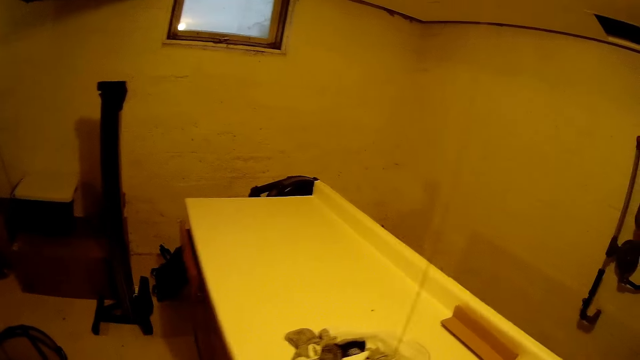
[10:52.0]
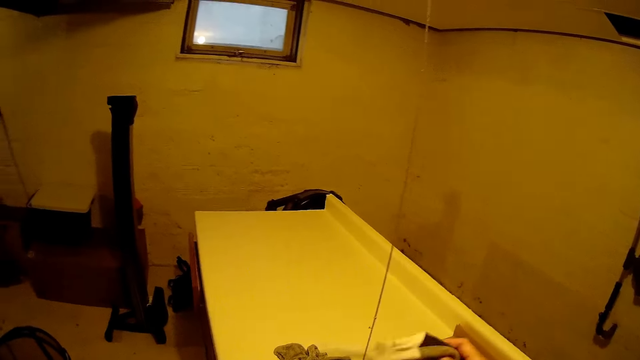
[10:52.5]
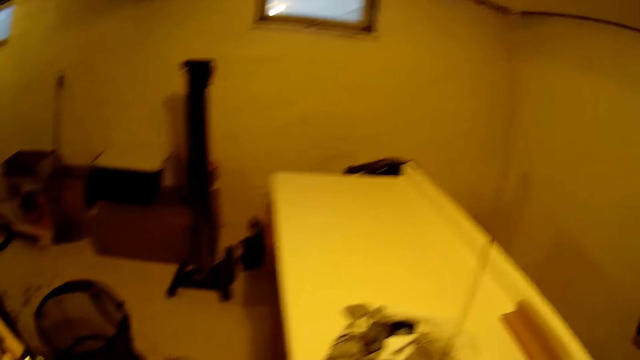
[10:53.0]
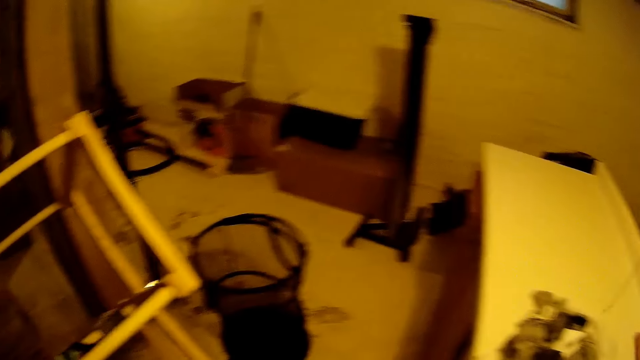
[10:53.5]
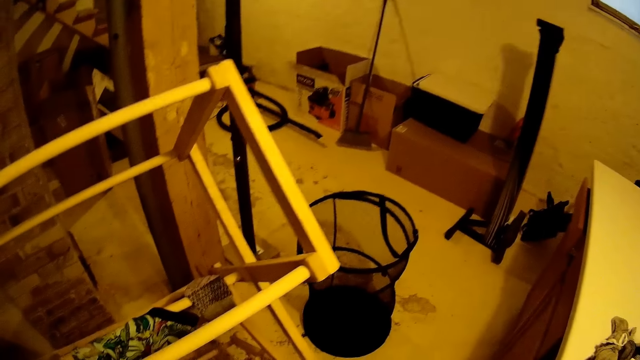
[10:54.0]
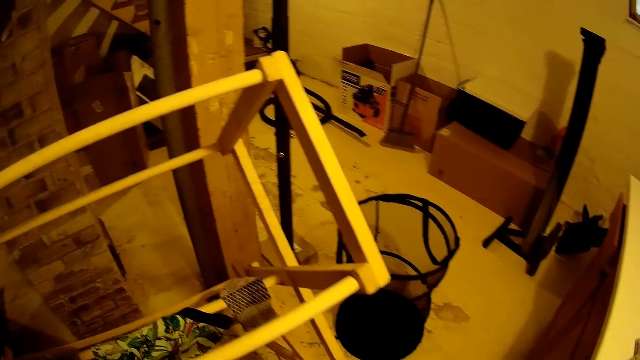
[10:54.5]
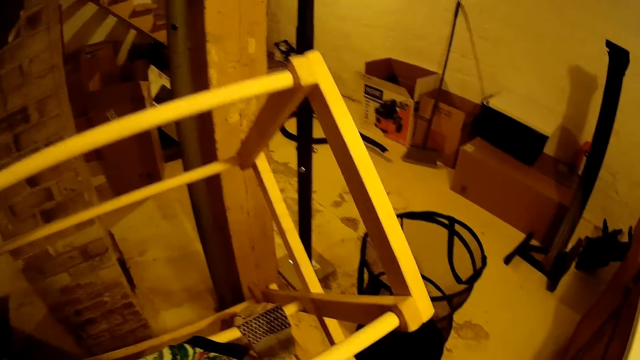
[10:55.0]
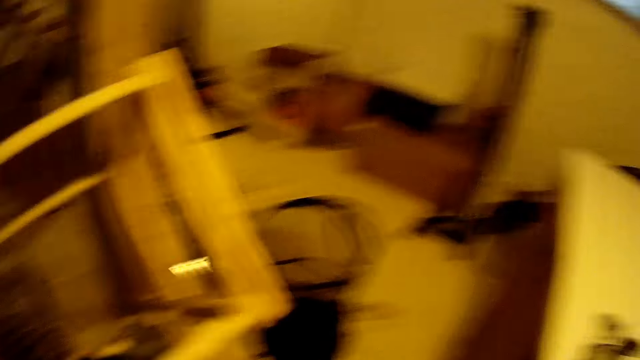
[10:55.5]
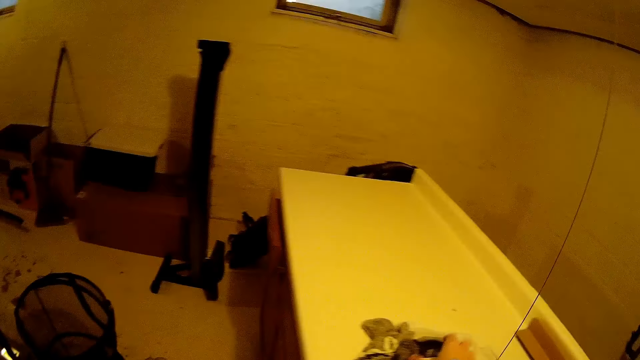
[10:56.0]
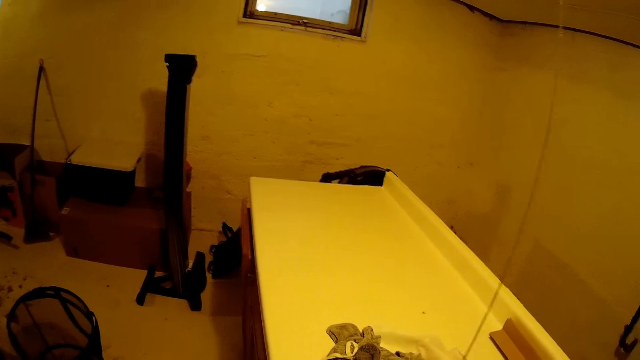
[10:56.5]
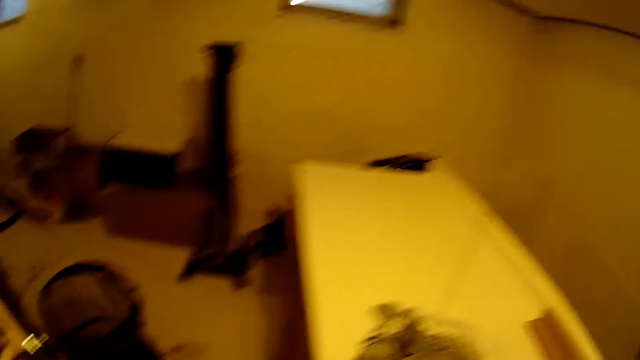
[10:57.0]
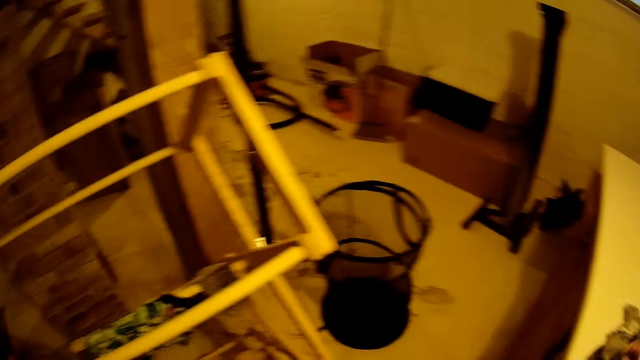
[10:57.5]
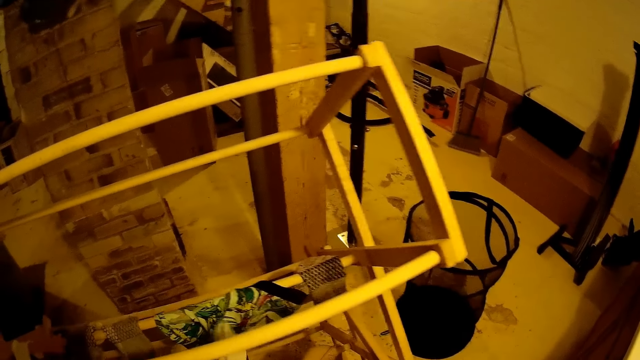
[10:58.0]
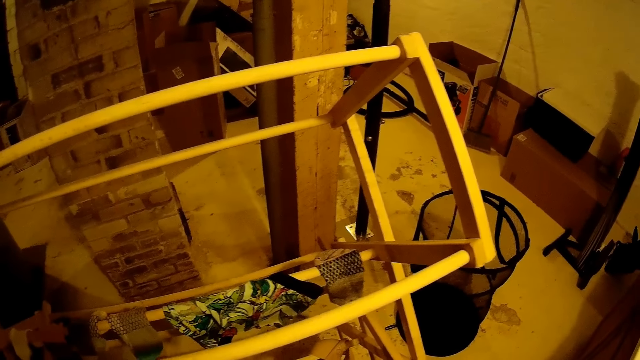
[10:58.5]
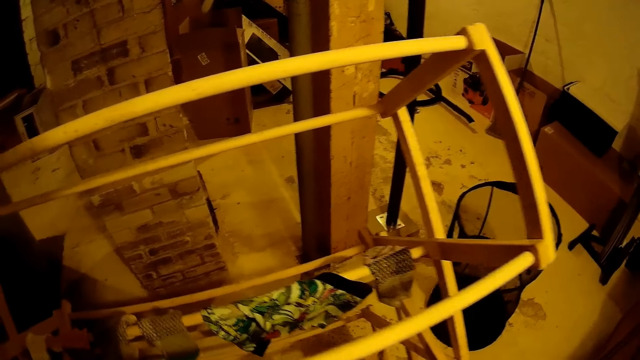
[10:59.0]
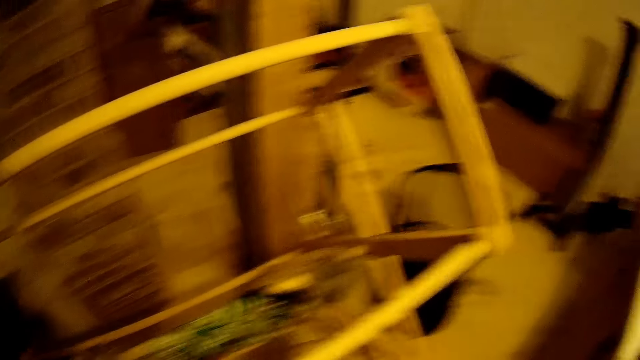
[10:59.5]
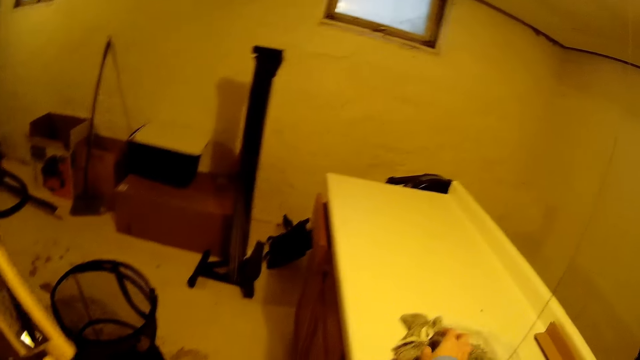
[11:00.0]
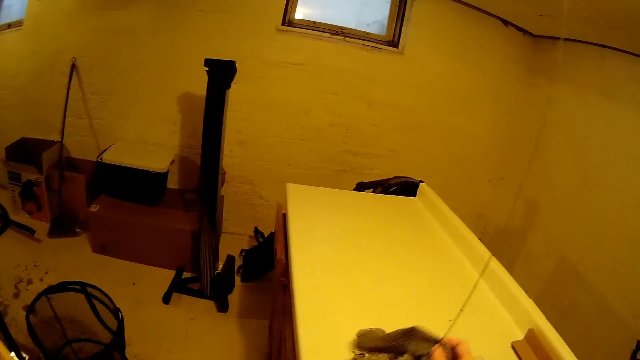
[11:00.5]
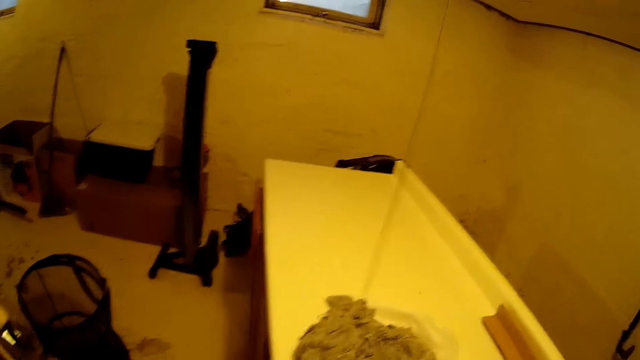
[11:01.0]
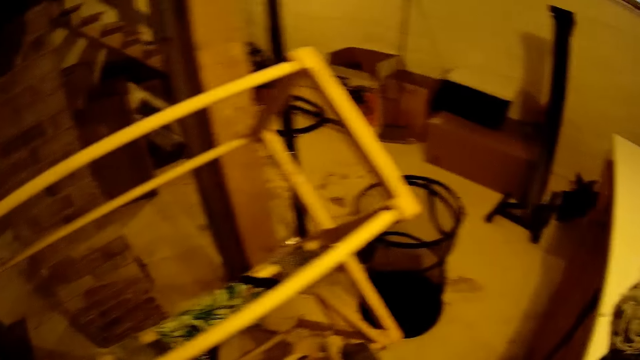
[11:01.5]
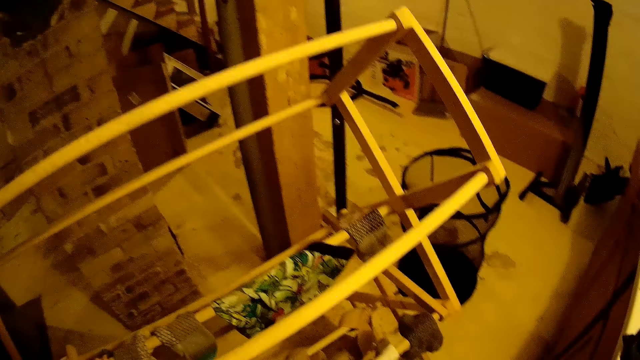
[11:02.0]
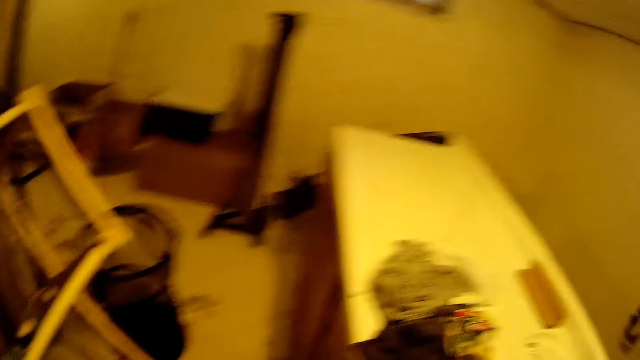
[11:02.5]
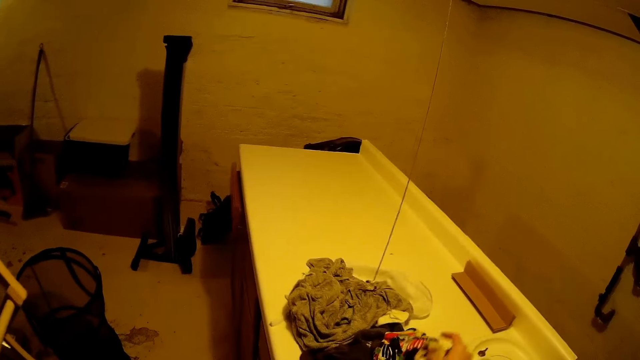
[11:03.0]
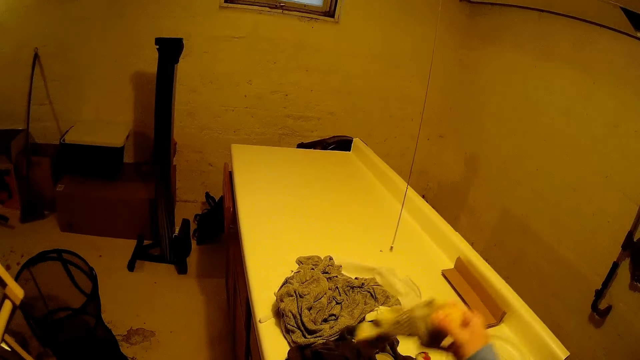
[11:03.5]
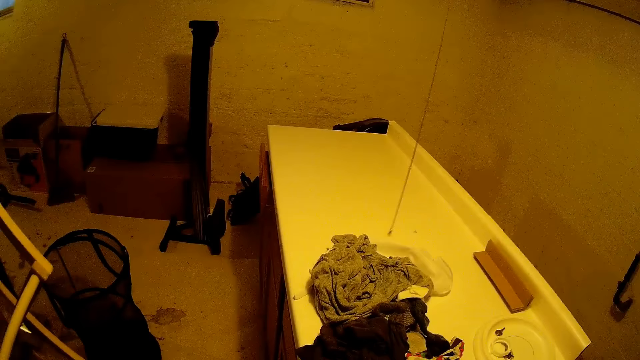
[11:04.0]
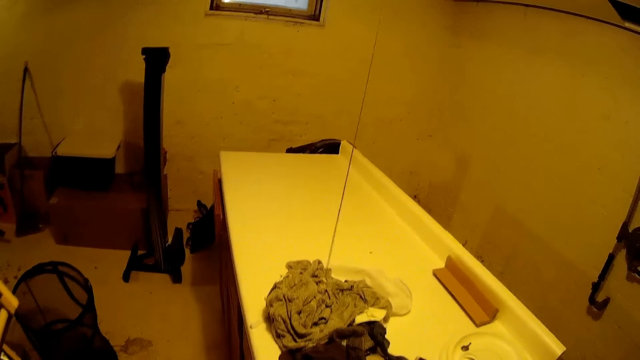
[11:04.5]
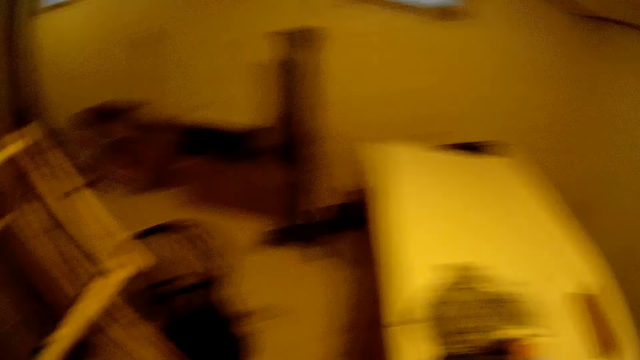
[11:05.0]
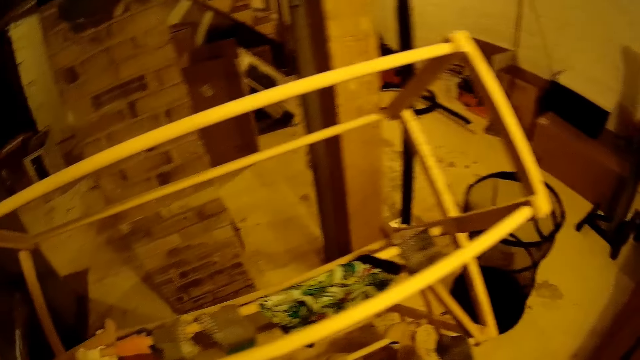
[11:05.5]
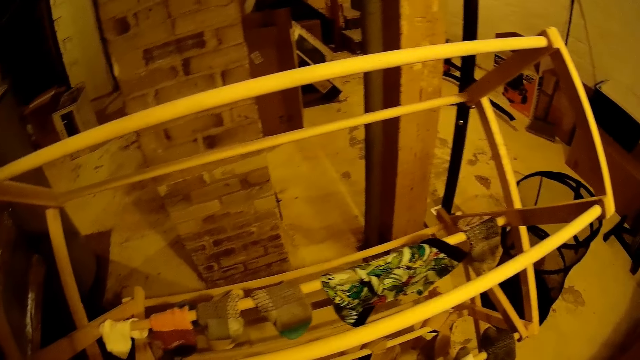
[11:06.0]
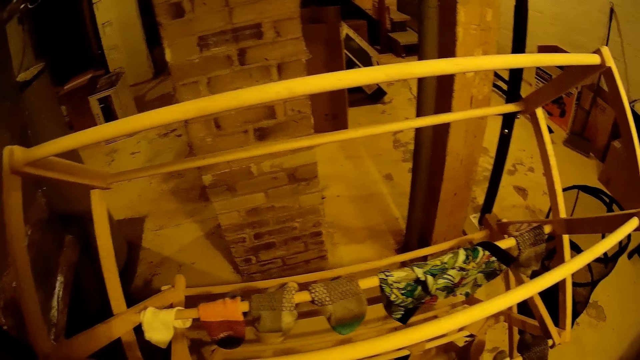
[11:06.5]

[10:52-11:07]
The camera wearer picks a cloth from the bath tub with her right hand.

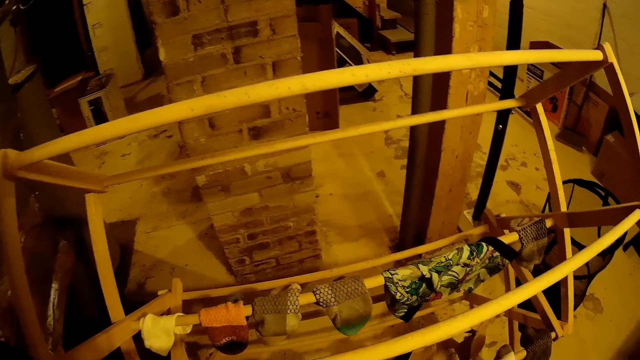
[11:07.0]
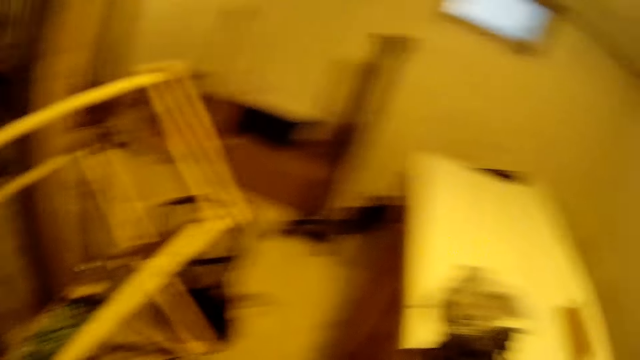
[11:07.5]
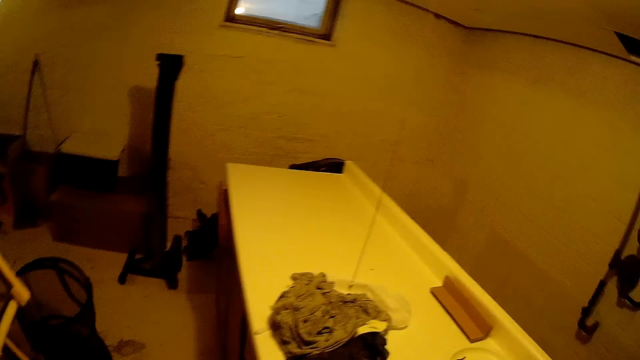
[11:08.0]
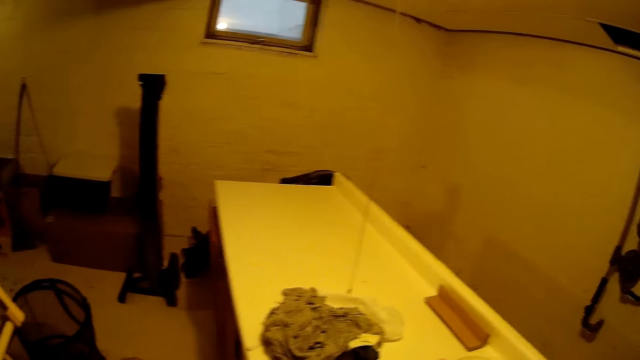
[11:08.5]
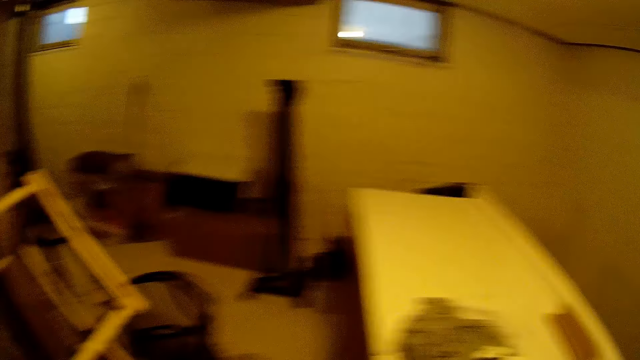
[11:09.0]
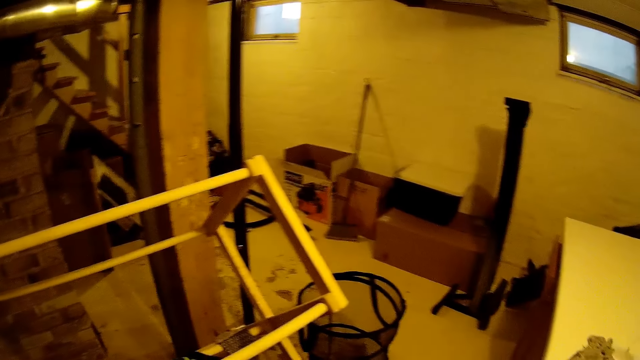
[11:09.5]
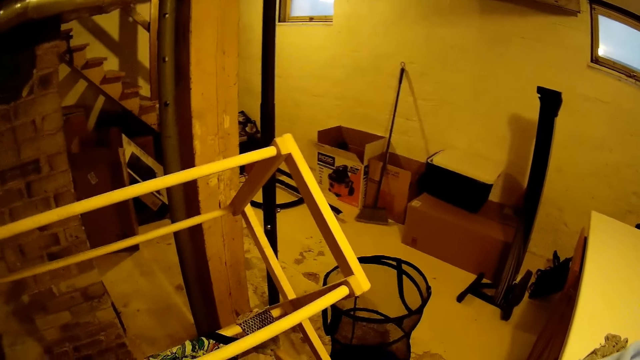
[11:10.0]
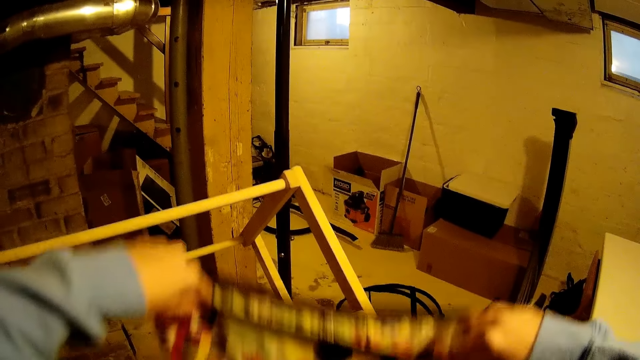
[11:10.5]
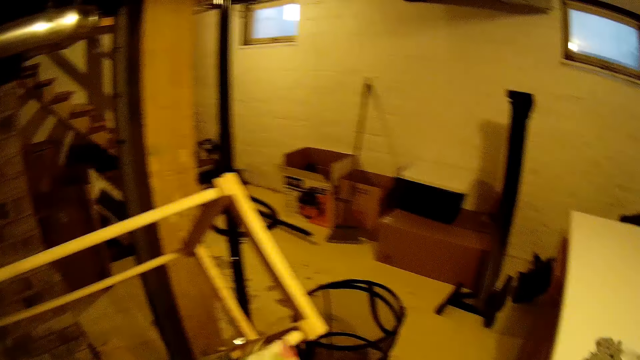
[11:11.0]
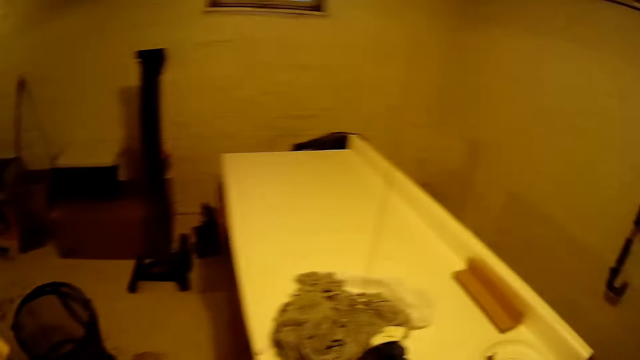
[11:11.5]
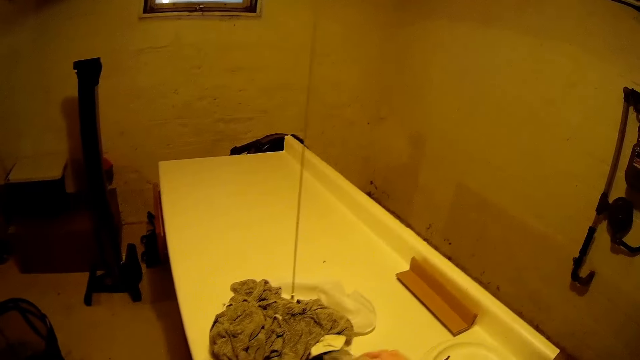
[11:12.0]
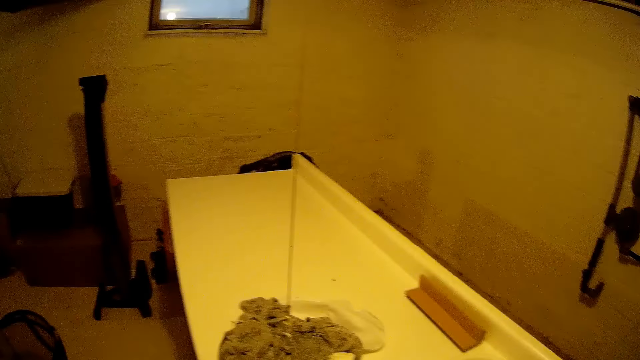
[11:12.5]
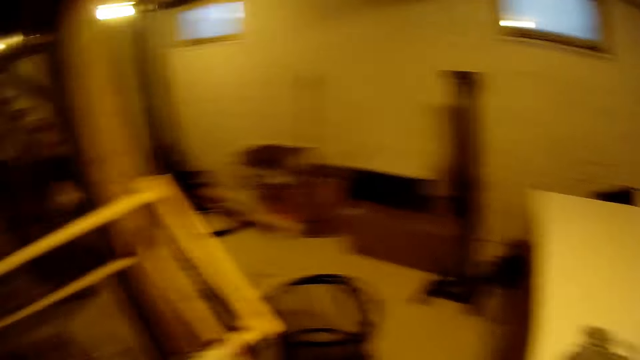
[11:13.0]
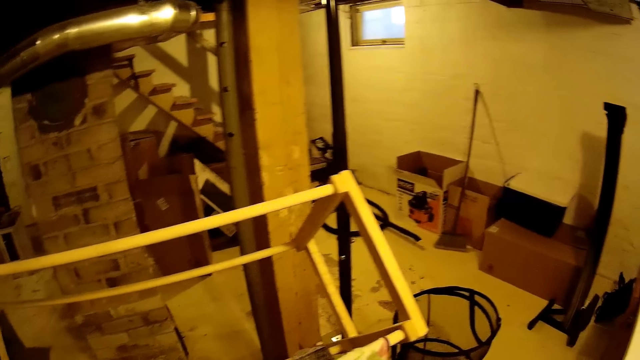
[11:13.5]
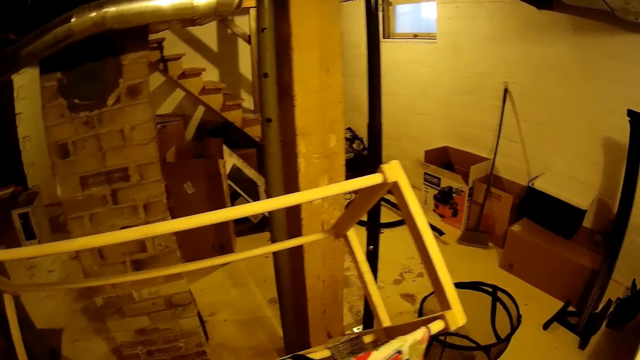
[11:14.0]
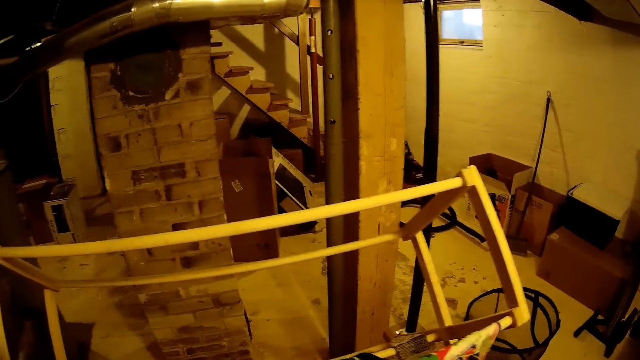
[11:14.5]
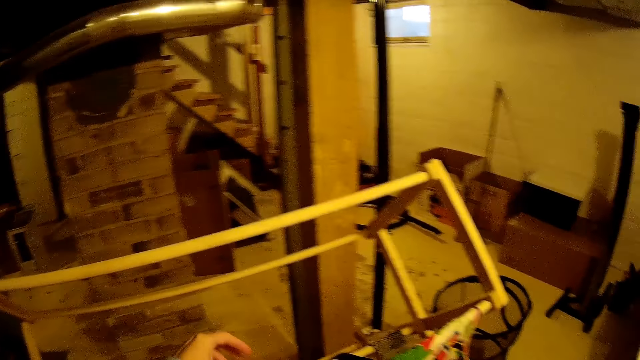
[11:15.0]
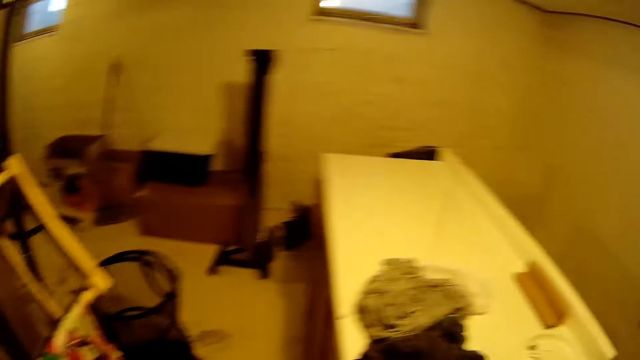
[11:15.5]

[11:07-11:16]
The camera wearer holds a cloth with both hands.
